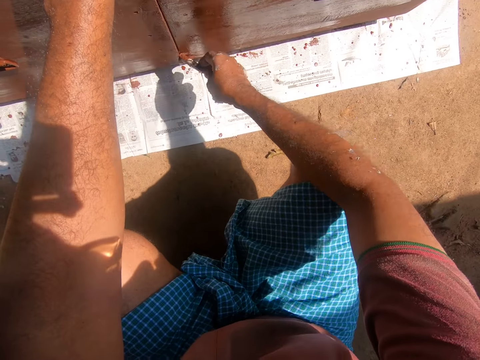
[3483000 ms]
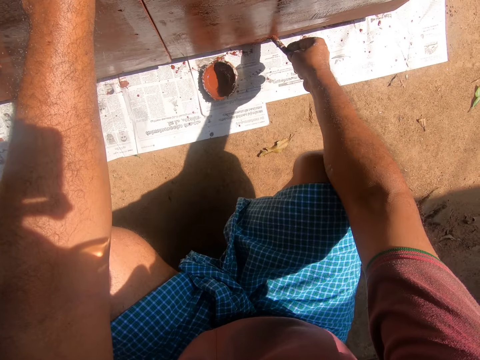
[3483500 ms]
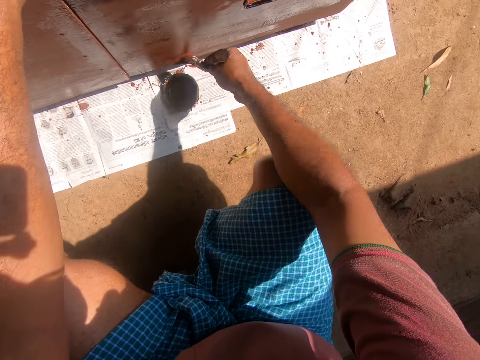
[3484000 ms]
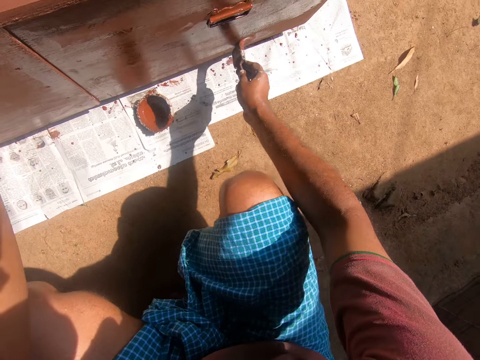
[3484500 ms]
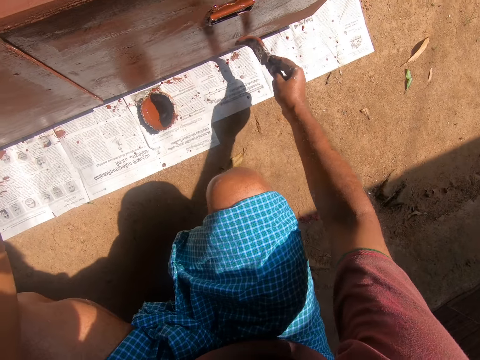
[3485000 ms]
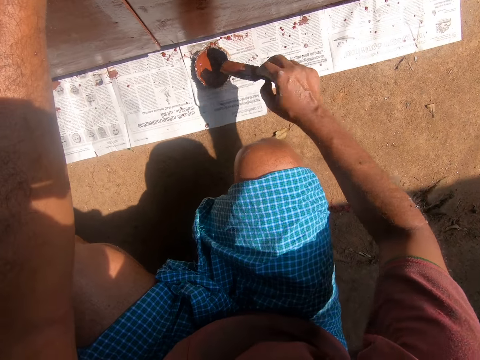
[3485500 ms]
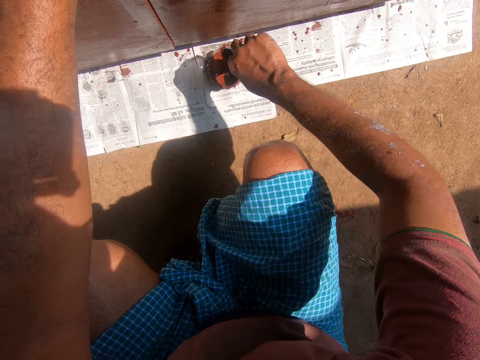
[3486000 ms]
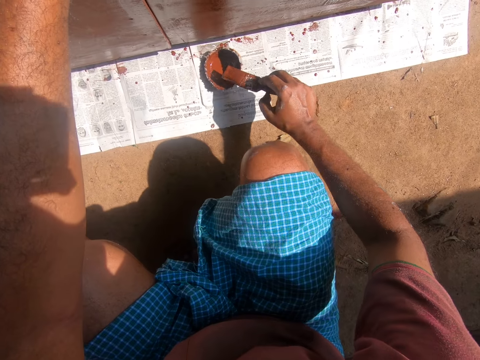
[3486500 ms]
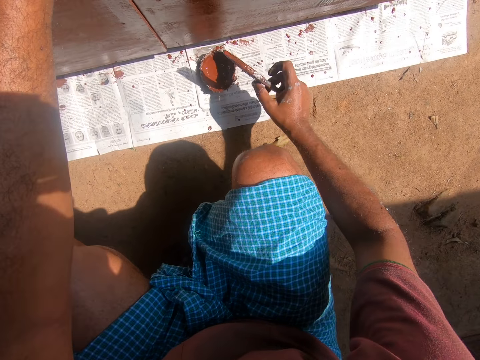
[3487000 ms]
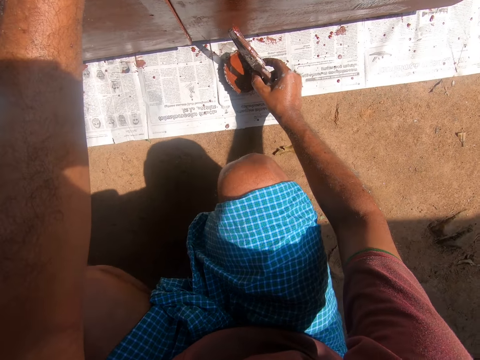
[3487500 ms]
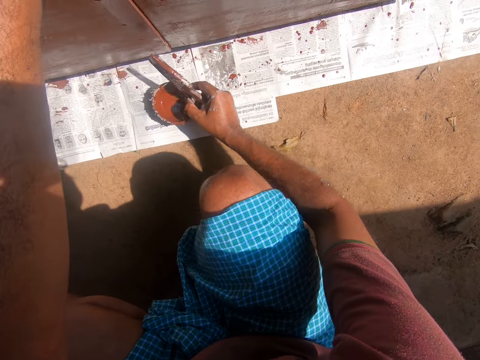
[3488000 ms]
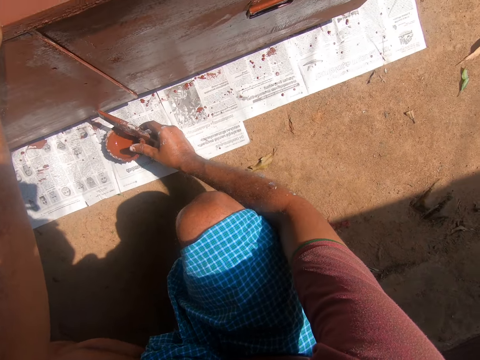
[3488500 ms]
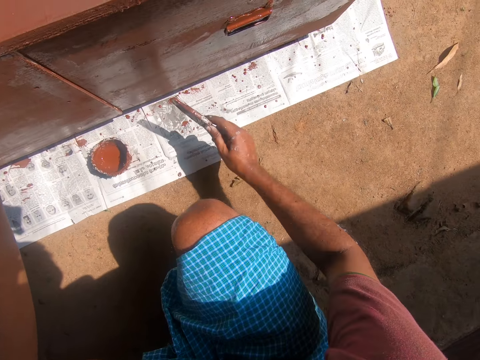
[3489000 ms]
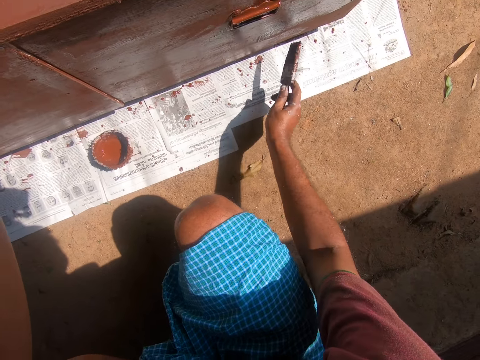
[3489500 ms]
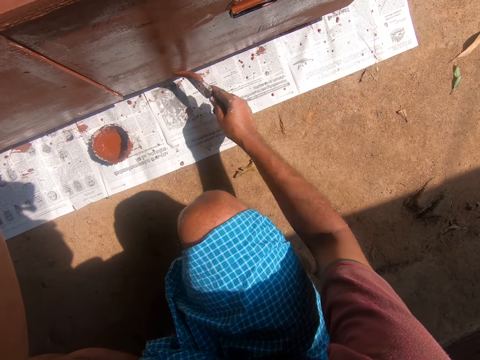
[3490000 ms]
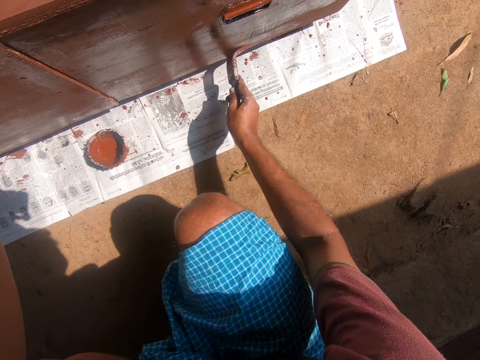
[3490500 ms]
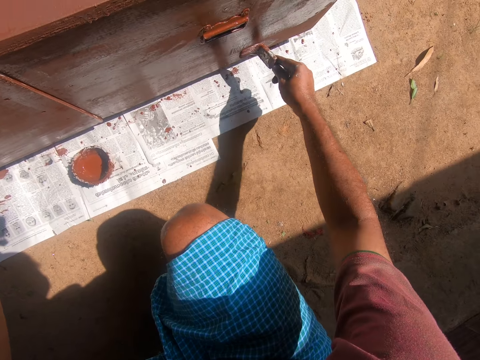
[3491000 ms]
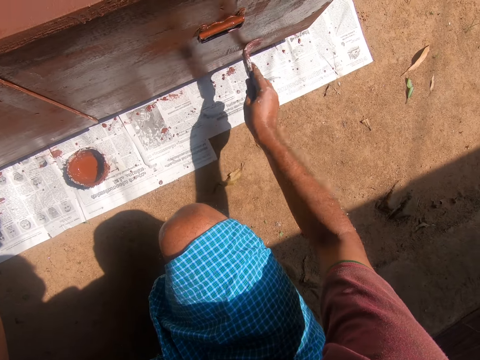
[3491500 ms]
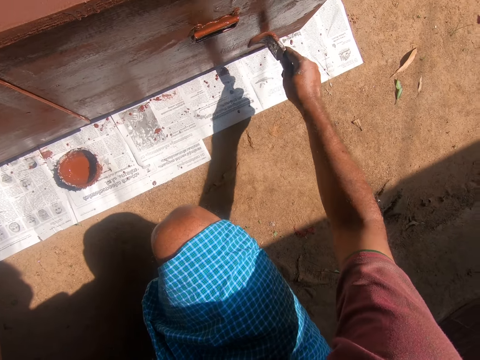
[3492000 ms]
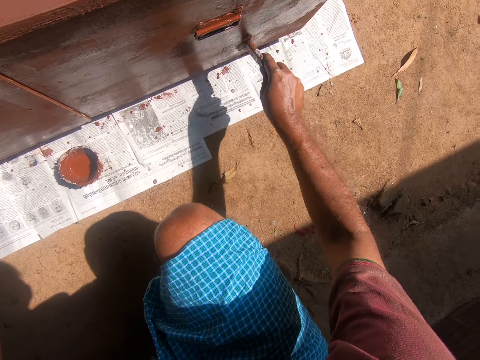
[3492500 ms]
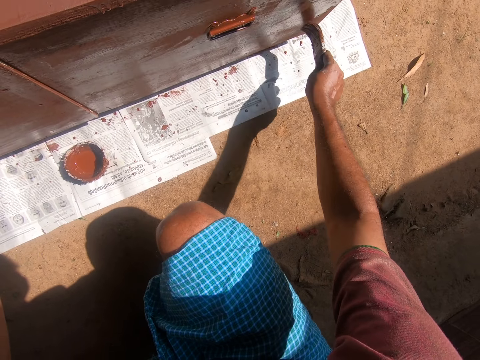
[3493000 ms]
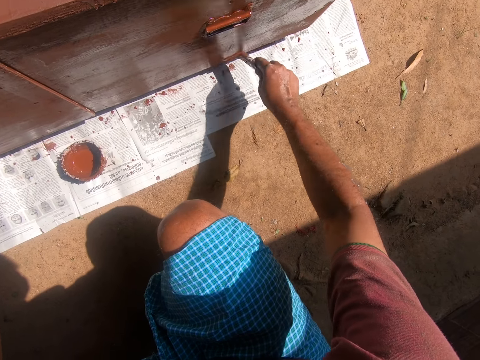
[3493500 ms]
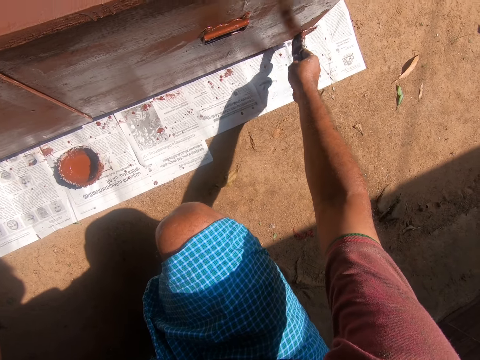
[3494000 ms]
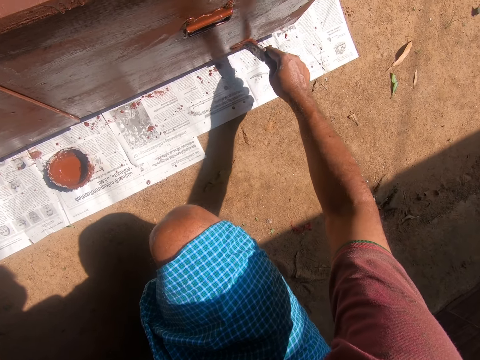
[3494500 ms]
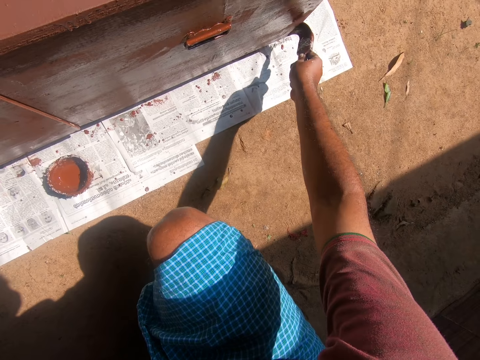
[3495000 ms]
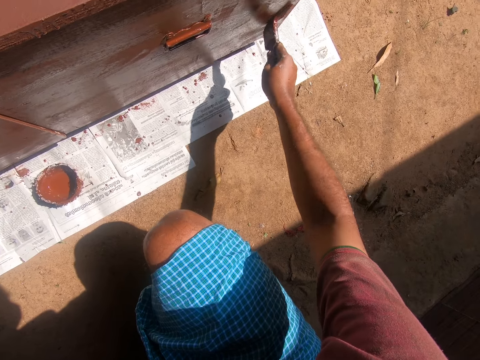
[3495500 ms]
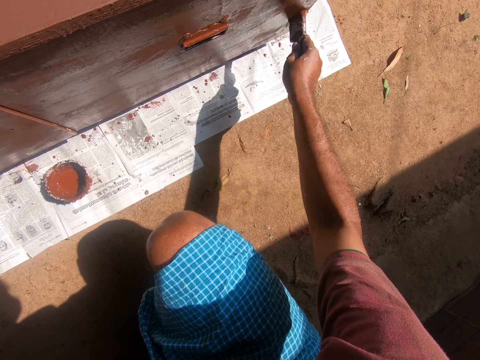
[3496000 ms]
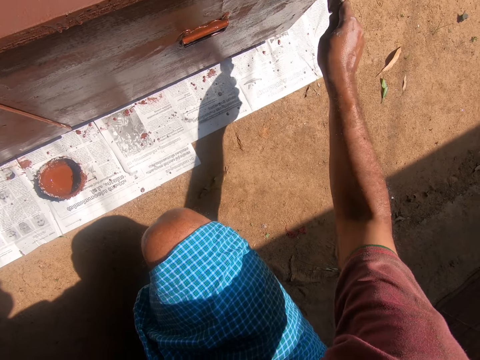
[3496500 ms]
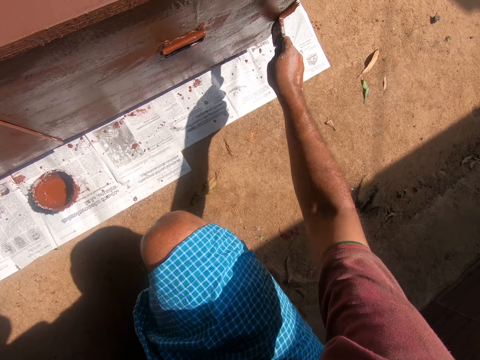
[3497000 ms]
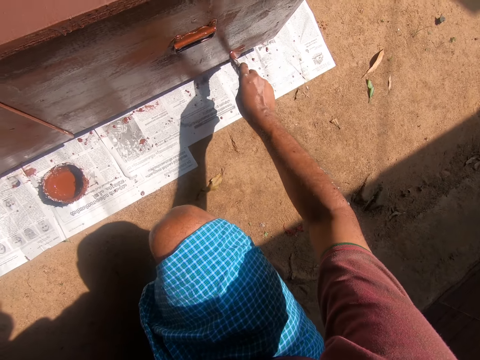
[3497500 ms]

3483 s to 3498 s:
The camera wearer dips the paintbrush into the coconut shell containing paint. They move the coconut shell containing paint aside on the ground. They paint the table with the painting brush.

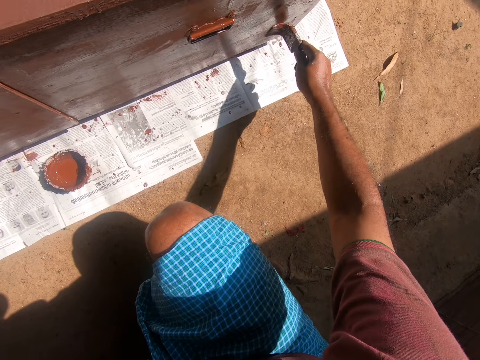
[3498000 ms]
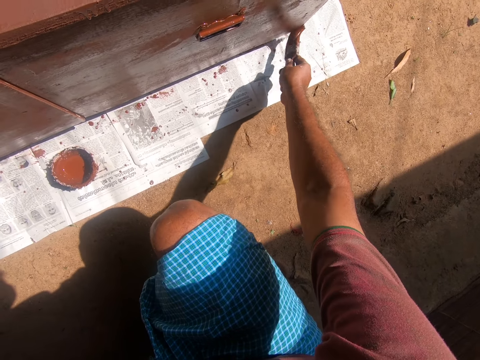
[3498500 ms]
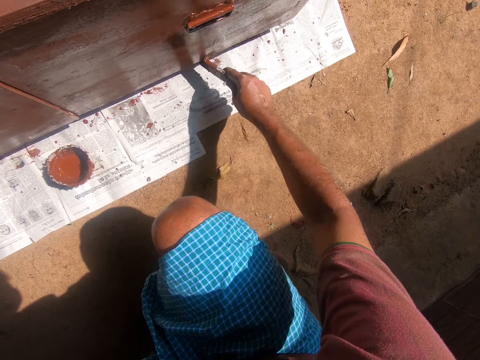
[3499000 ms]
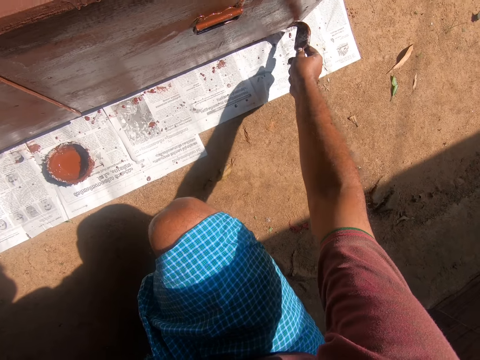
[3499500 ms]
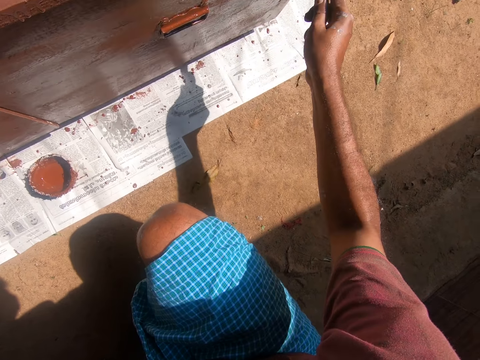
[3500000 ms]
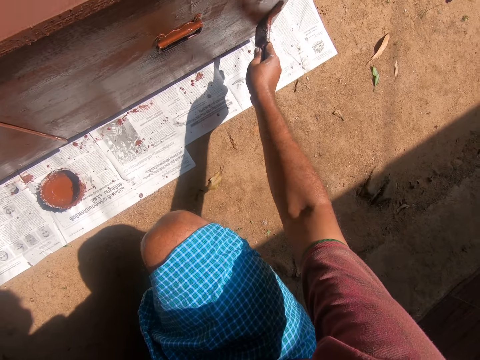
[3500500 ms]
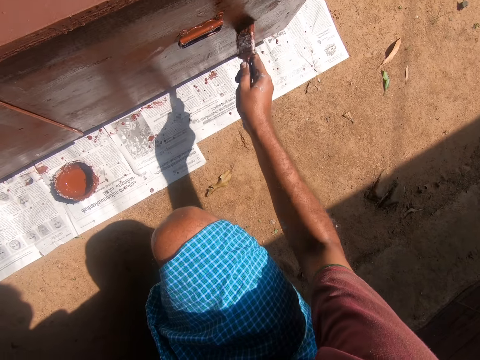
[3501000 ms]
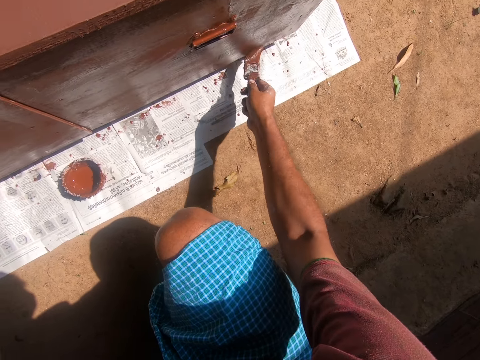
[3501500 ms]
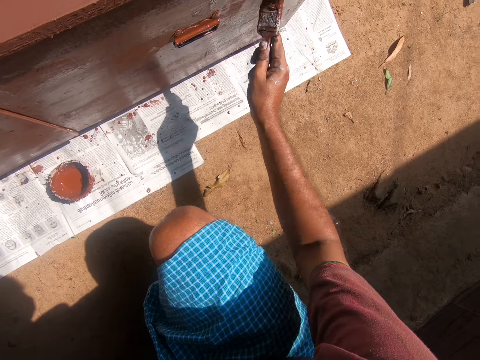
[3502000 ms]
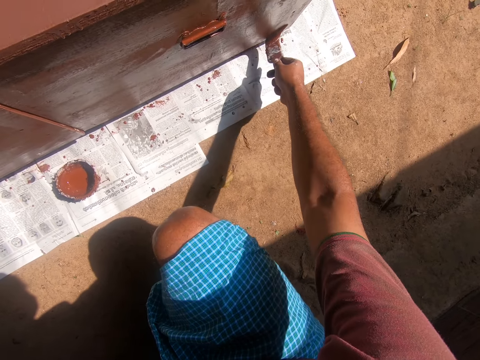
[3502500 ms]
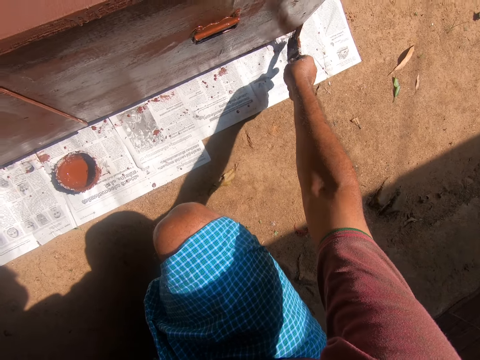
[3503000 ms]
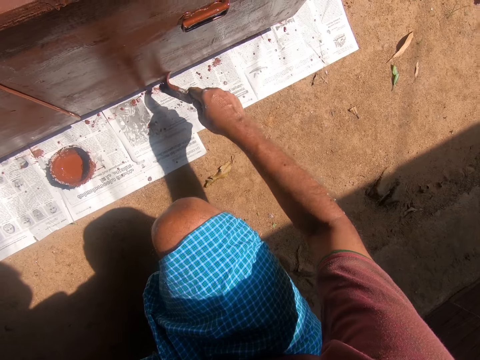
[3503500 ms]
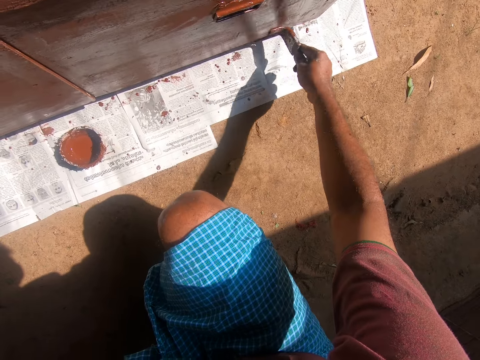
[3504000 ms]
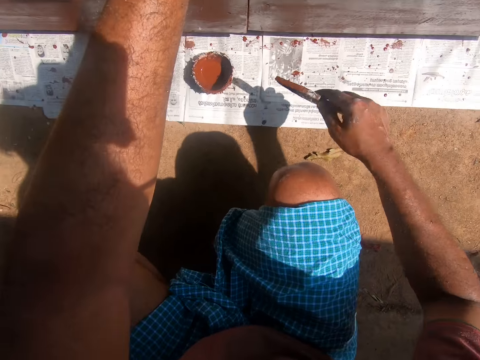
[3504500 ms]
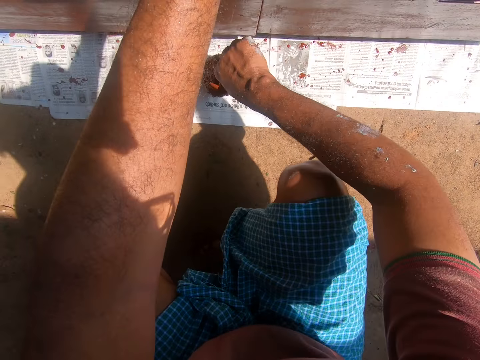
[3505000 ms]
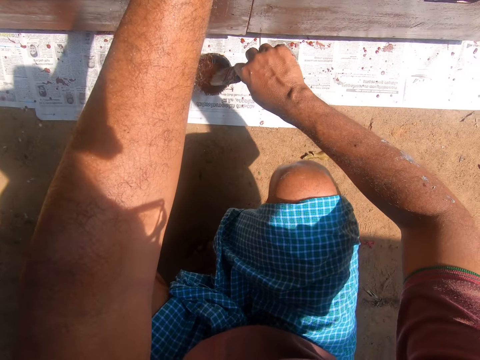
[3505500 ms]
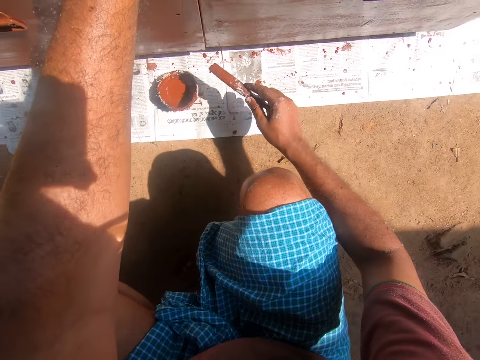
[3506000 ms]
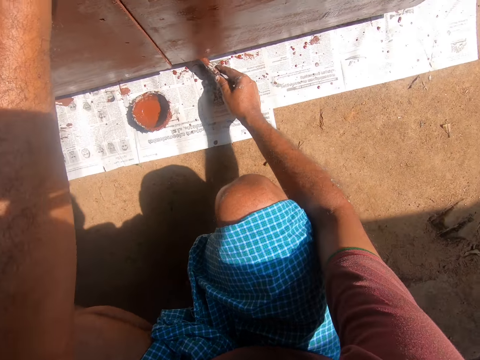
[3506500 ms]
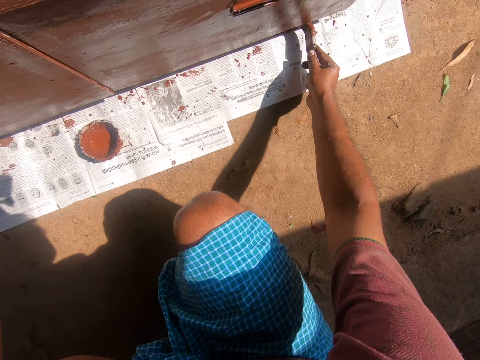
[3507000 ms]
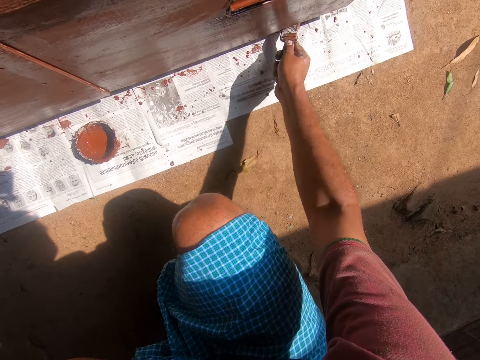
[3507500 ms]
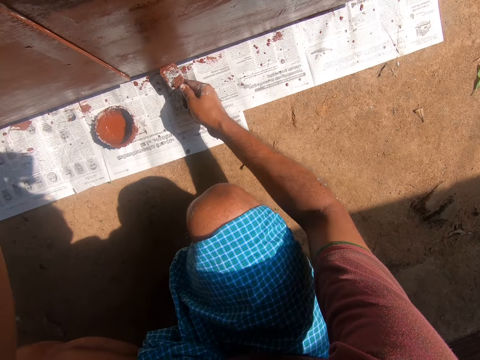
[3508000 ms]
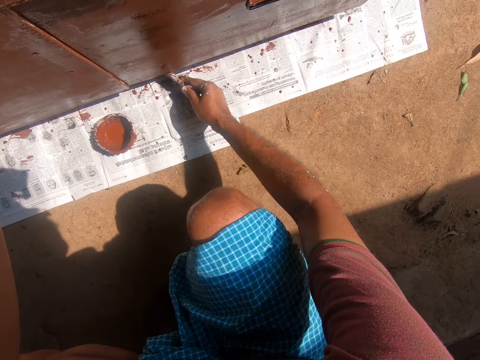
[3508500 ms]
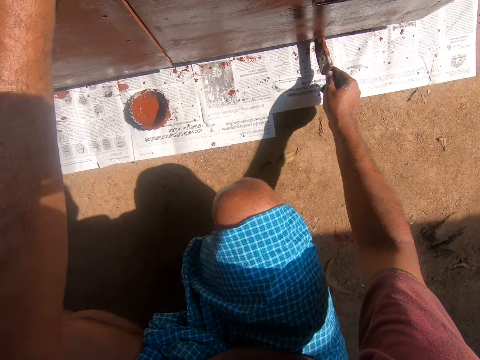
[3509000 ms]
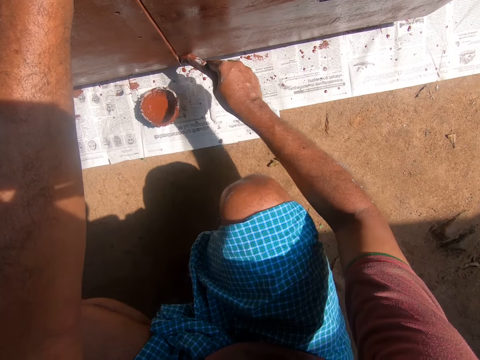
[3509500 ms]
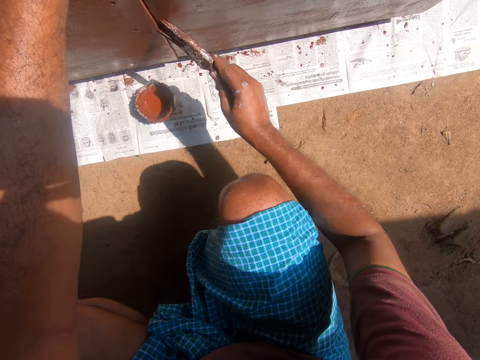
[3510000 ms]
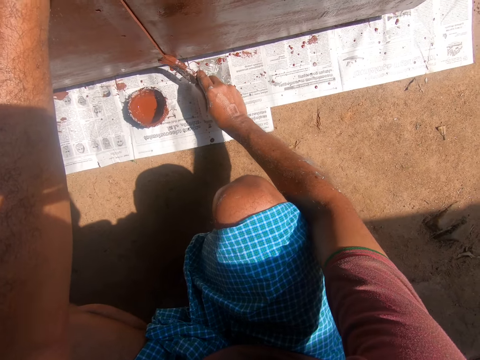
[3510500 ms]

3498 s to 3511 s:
The camera wearer dips the brush in the container. They paint the cardboard.
